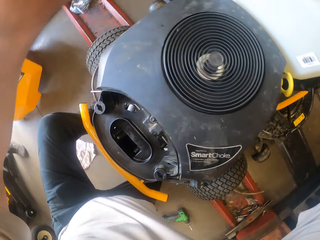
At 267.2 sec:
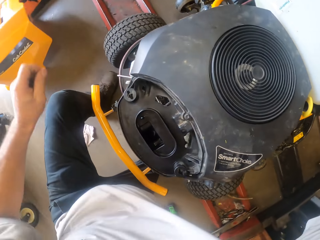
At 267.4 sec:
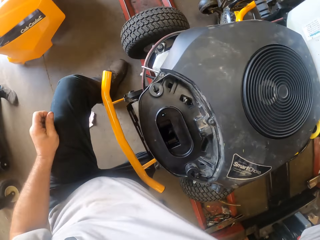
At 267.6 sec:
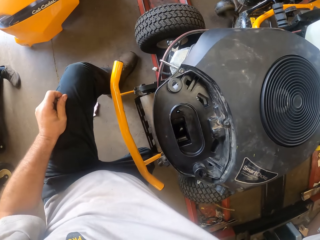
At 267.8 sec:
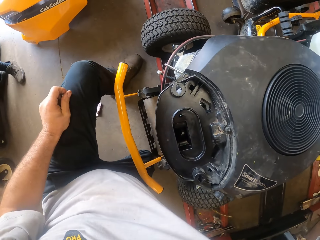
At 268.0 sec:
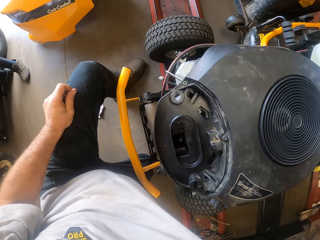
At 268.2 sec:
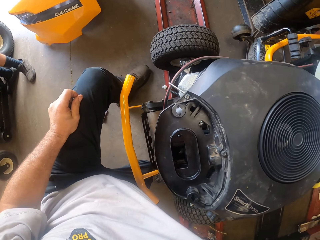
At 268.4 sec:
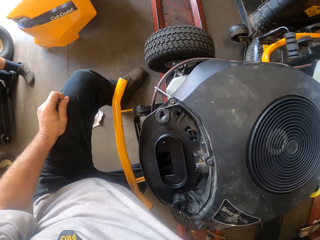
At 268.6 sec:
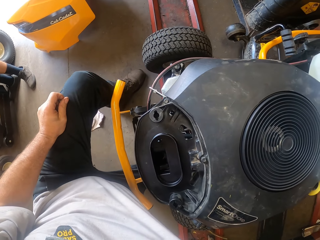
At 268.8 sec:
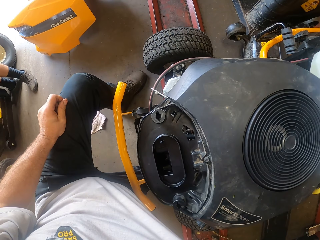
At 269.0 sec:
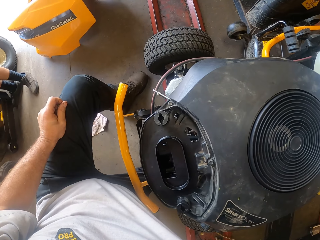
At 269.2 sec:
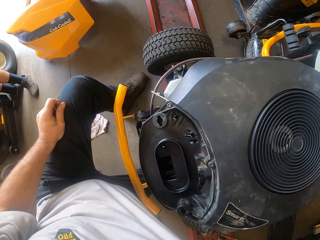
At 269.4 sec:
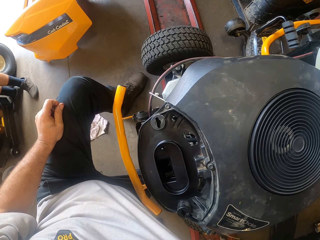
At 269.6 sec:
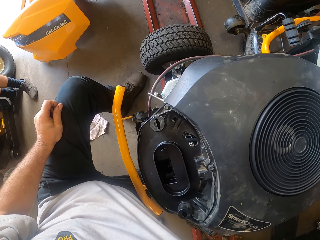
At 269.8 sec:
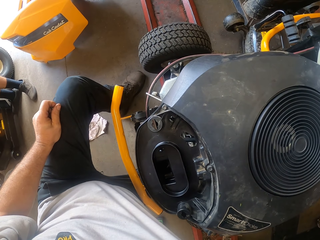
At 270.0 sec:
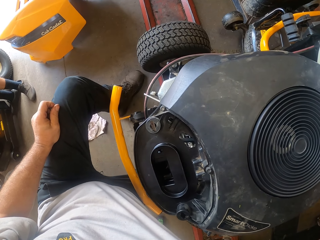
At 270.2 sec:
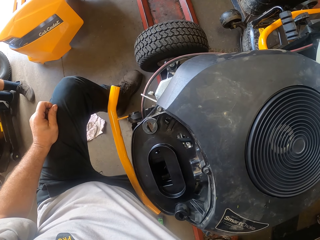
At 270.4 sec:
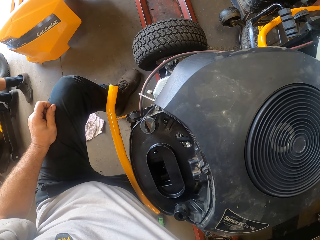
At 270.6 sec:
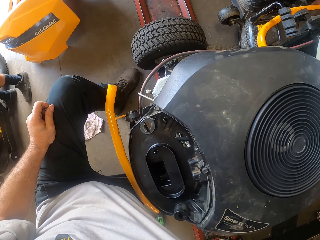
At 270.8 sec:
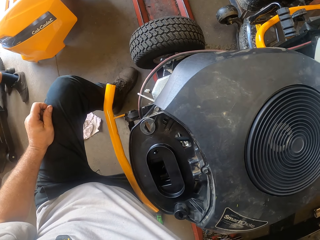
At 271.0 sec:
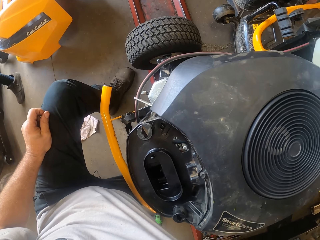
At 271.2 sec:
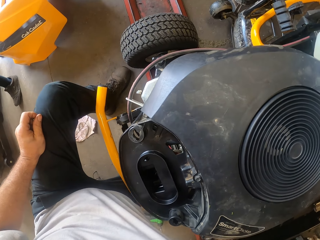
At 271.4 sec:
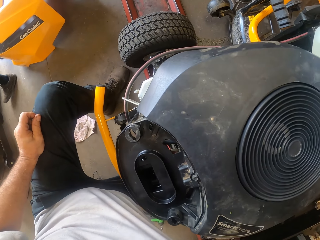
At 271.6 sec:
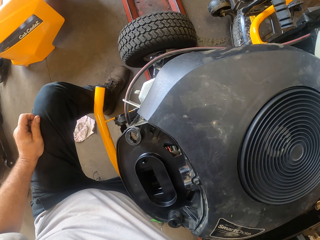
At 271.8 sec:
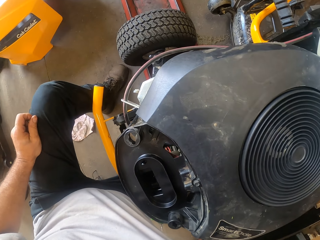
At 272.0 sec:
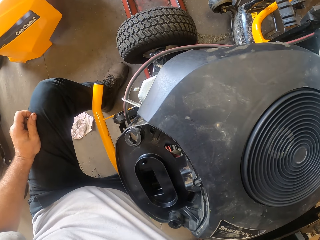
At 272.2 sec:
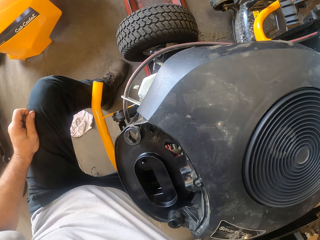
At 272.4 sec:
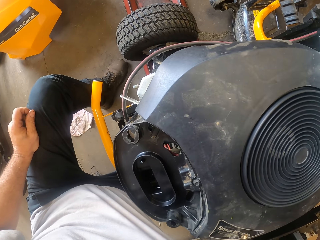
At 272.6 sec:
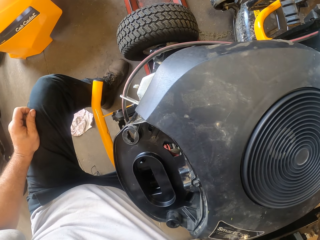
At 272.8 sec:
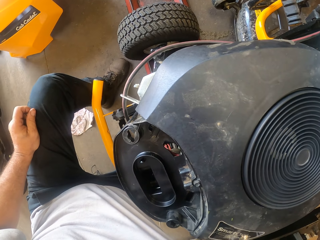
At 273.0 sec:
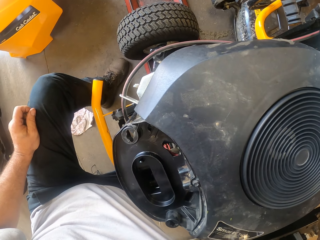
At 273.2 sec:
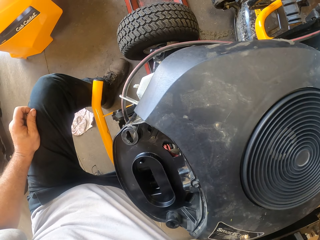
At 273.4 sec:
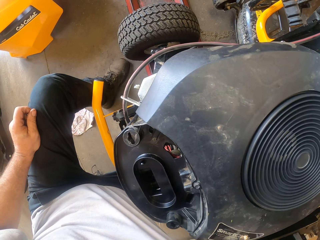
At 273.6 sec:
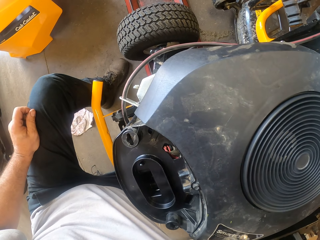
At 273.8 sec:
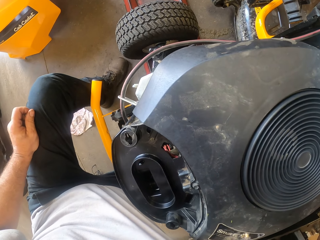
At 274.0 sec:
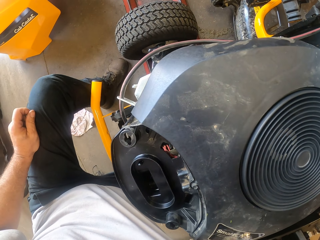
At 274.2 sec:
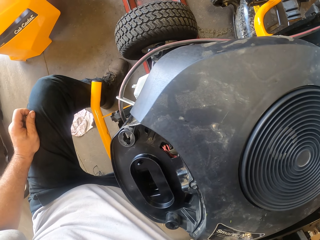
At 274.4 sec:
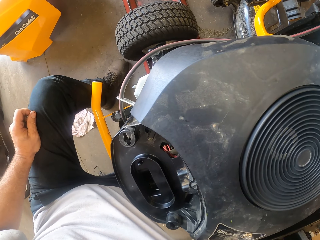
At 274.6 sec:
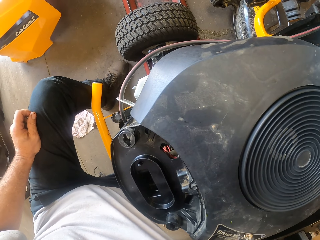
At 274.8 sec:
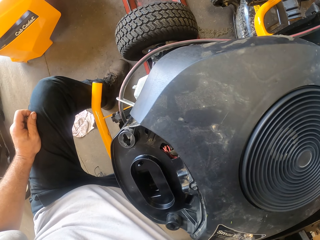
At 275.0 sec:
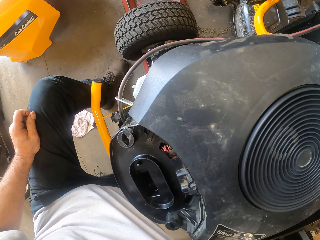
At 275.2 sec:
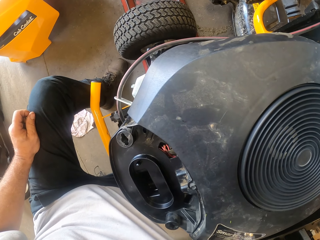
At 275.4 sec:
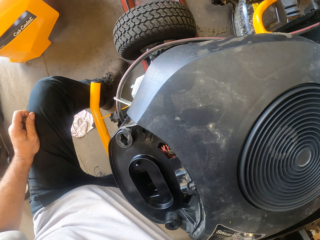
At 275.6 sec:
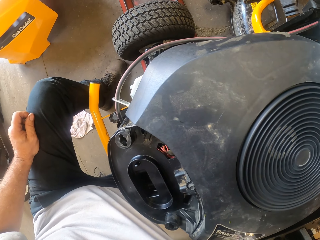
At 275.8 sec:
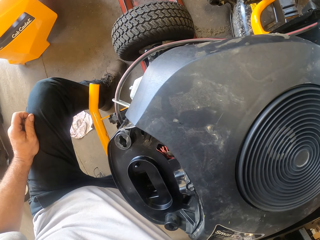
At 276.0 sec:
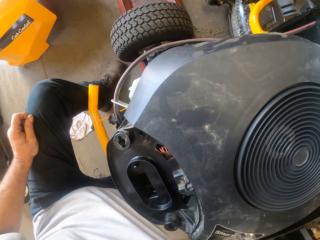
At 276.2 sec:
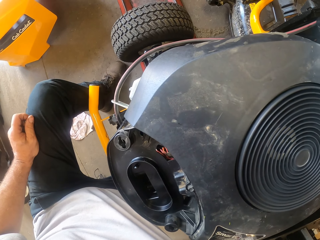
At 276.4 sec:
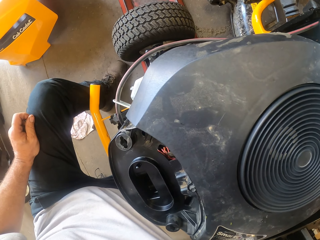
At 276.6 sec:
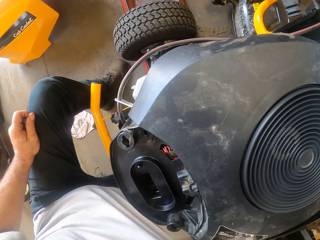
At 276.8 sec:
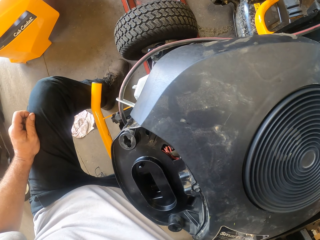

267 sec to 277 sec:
The camera wearer puts his hand on the lap.

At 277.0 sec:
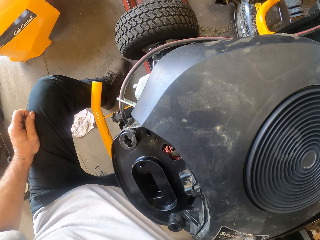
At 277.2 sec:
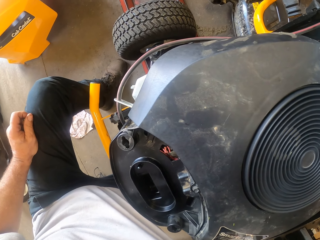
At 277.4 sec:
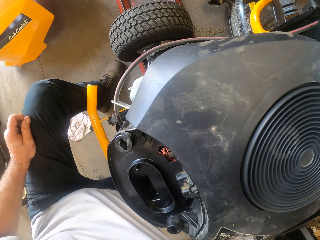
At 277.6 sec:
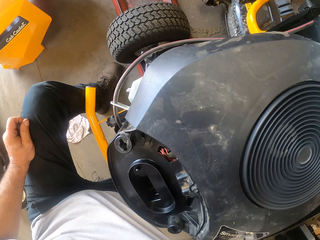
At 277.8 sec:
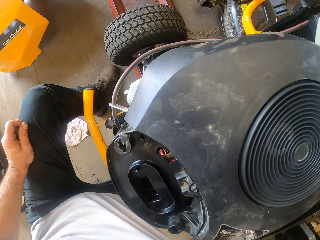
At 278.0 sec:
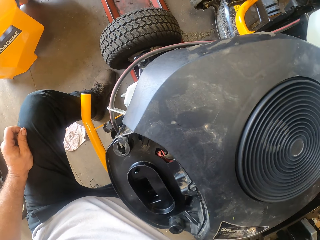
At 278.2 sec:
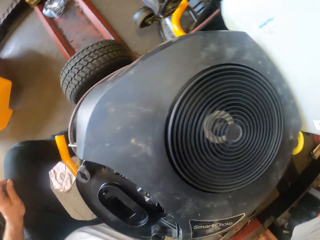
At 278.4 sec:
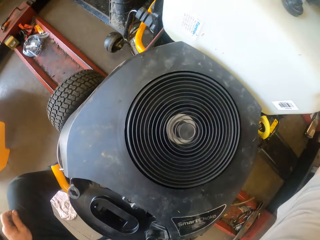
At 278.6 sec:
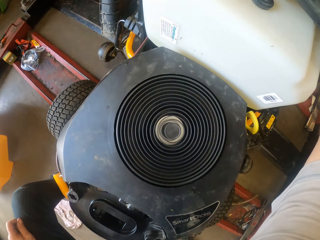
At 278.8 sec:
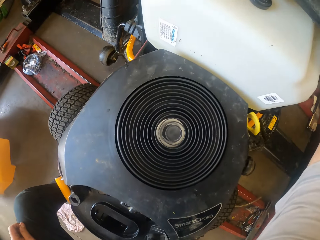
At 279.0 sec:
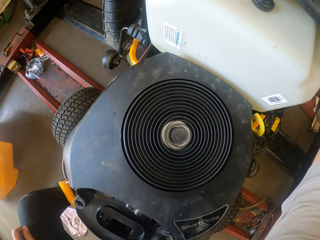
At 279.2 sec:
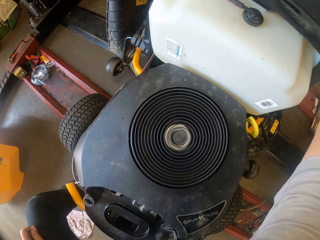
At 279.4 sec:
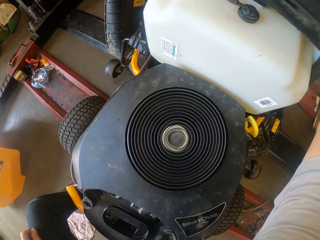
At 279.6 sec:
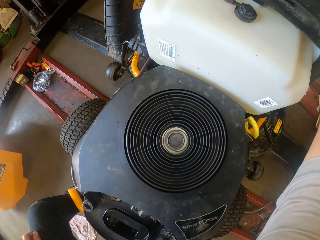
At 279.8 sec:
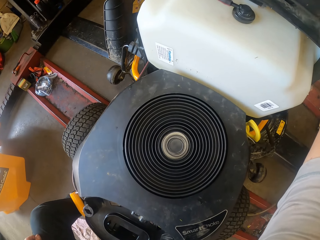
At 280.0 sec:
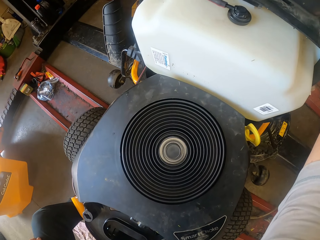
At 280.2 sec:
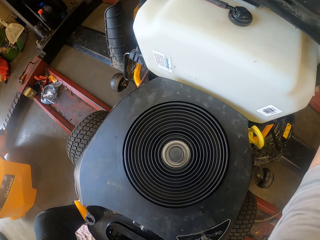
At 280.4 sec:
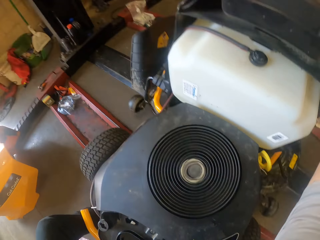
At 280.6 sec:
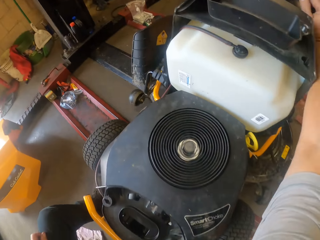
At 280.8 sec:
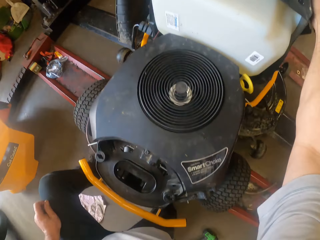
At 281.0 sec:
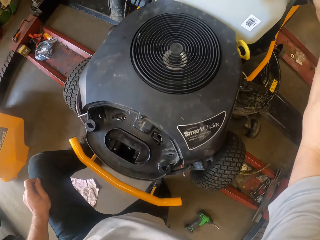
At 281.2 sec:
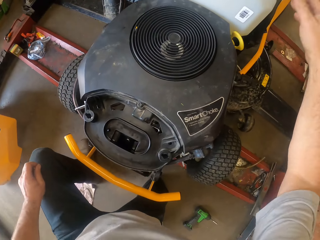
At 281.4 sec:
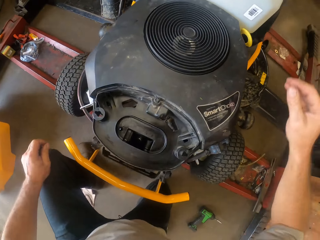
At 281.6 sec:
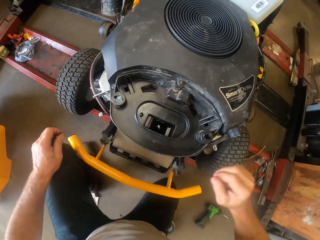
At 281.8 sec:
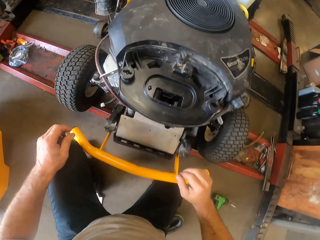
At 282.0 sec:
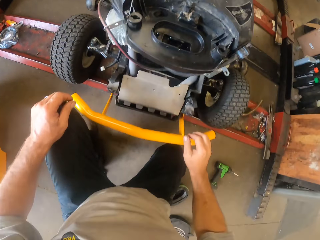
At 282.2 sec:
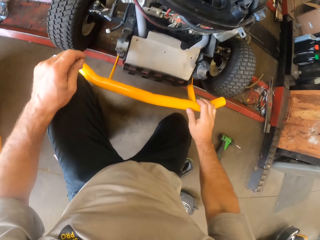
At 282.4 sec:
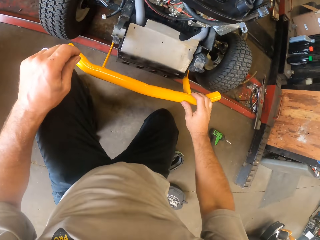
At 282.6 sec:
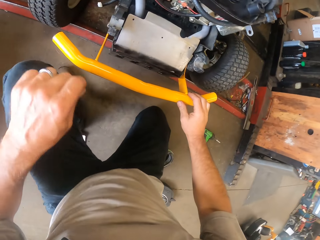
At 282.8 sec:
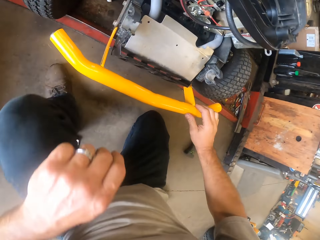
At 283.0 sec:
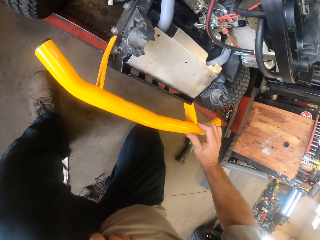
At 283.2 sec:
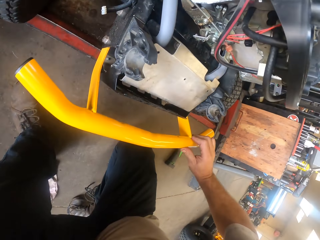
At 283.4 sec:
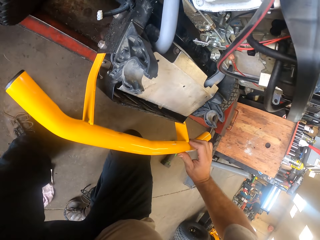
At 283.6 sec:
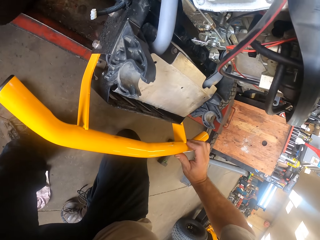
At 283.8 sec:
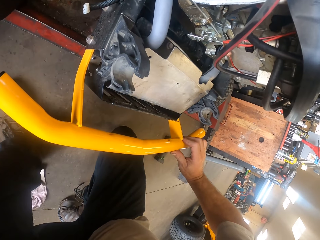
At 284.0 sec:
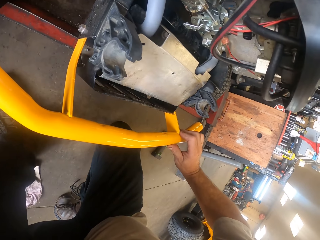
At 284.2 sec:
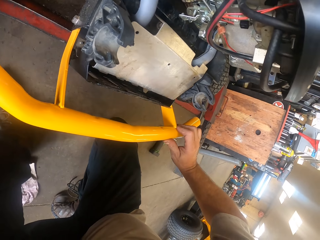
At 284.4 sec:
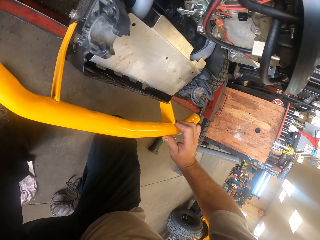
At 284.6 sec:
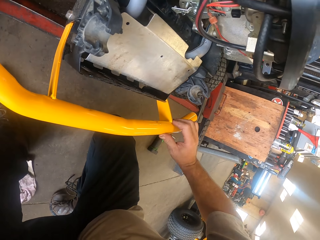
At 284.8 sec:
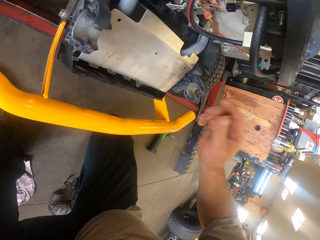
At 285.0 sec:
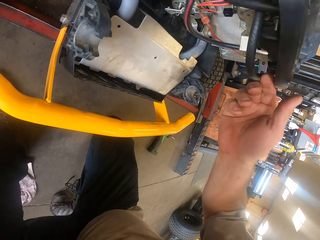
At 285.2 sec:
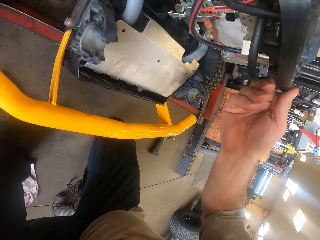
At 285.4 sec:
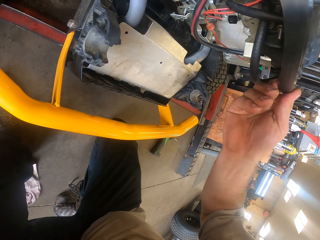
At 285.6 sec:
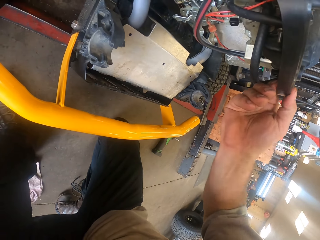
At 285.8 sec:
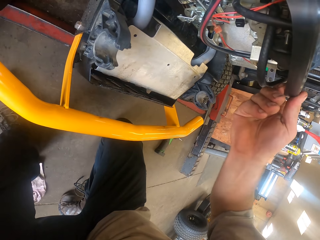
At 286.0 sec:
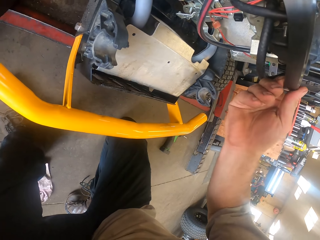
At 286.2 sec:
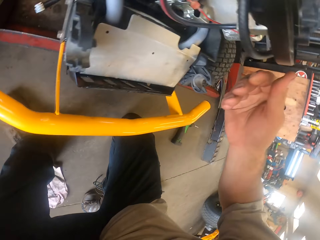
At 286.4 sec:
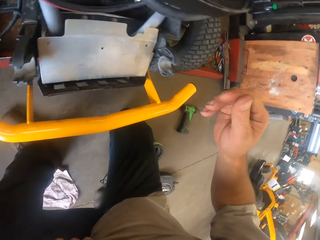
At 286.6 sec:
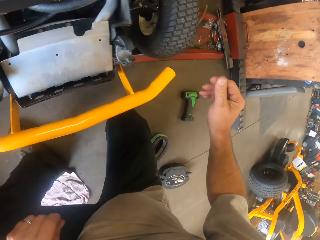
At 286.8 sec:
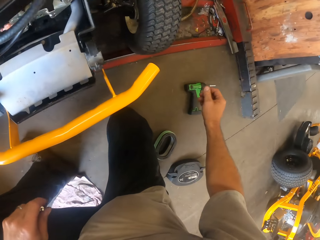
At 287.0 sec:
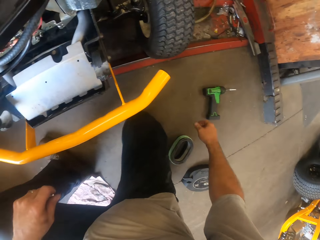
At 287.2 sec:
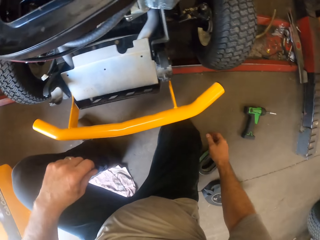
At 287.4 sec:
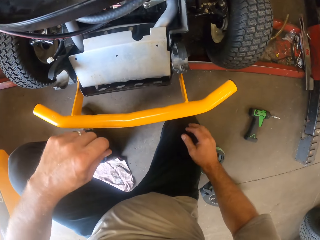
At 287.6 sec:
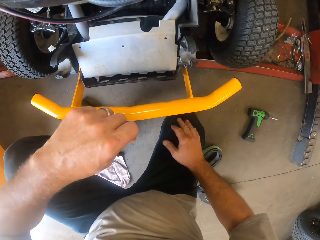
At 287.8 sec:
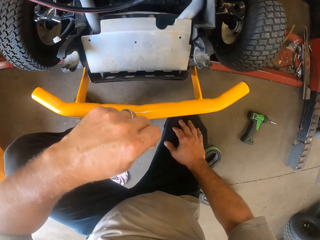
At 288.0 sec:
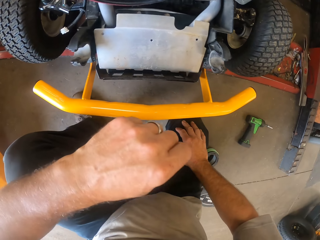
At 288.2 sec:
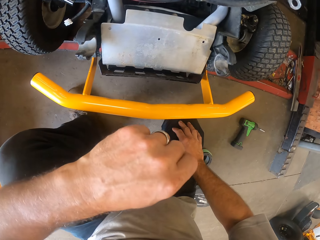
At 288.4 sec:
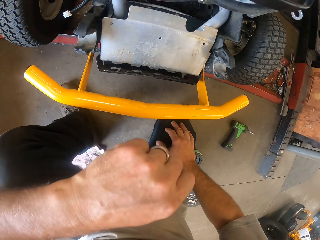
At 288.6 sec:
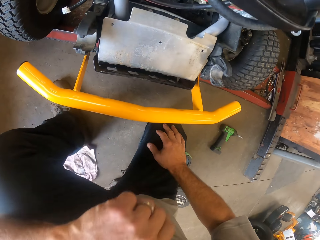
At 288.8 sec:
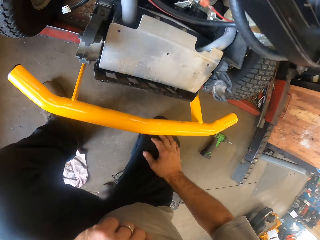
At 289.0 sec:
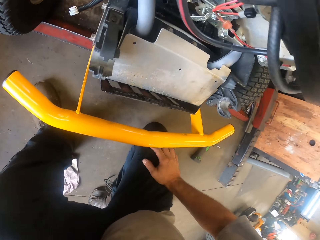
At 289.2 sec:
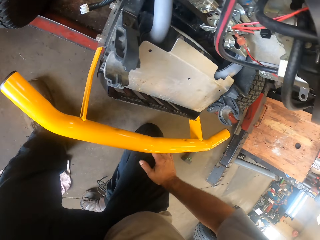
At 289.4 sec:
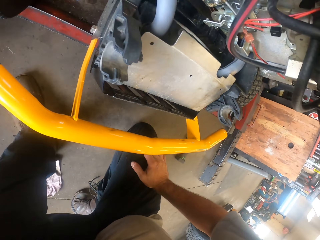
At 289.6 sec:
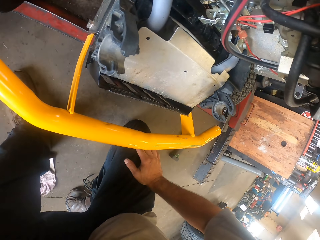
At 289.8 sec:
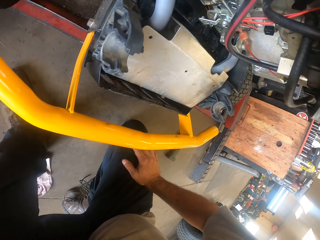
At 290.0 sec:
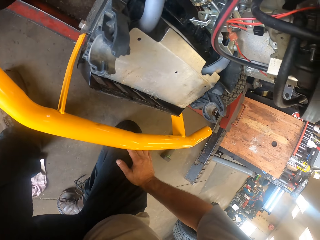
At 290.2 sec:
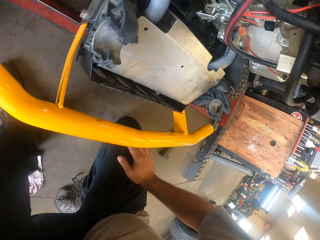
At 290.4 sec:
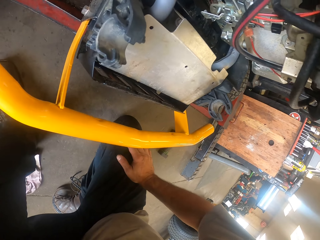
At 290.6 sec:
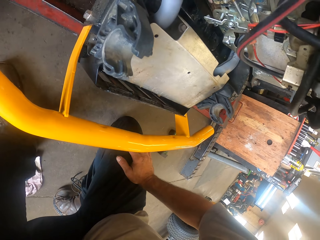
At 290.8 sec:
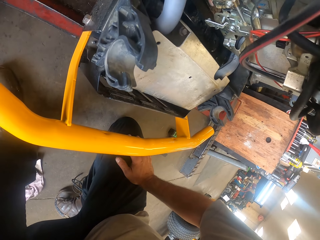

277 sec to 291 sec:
The camera wearer looks at the Lawn Flite fuel tank. He touches the Lawn Flite bumper guard with both hands. He moves a part of a lawn mower with his right hand. He holds part of the lawn tractor, moves his hand away from the lawn tractor, and rests his hand on his knee.
